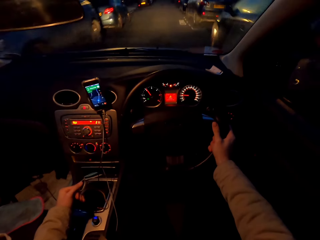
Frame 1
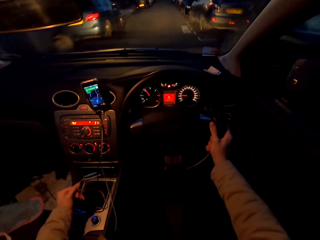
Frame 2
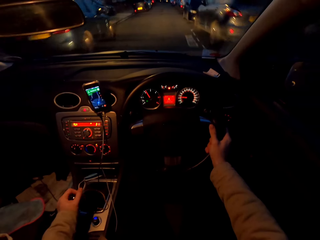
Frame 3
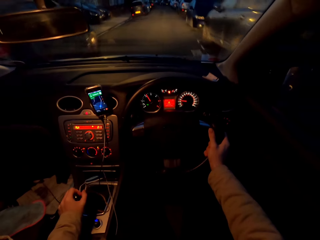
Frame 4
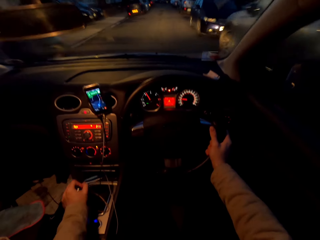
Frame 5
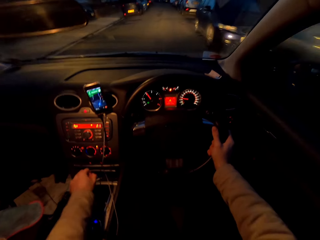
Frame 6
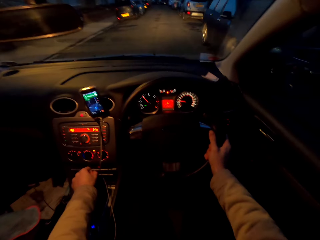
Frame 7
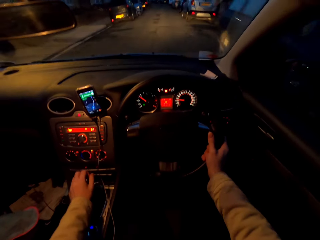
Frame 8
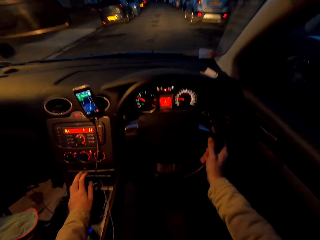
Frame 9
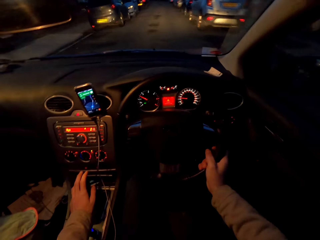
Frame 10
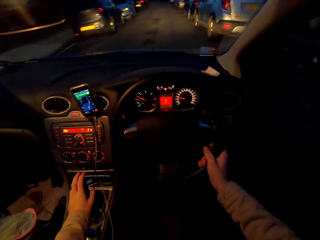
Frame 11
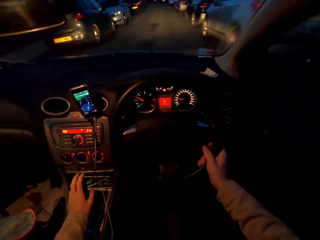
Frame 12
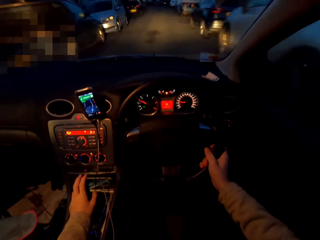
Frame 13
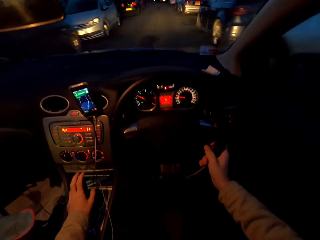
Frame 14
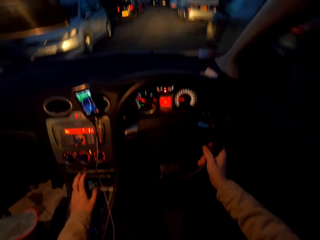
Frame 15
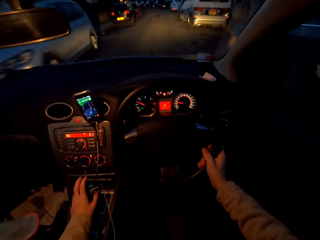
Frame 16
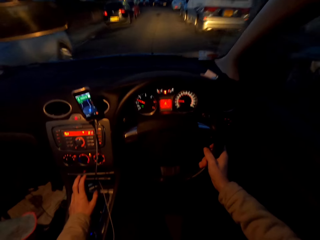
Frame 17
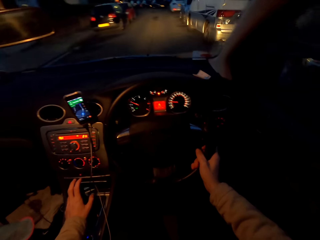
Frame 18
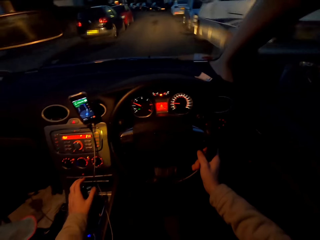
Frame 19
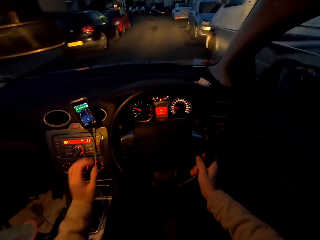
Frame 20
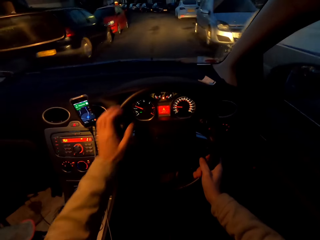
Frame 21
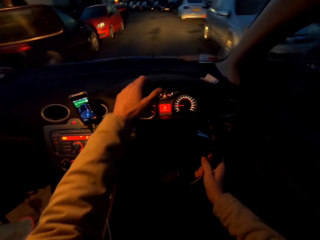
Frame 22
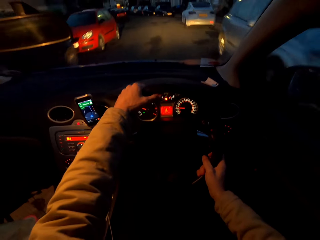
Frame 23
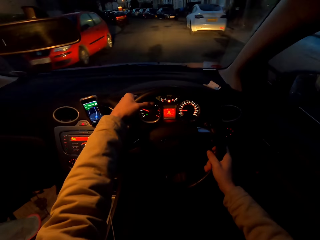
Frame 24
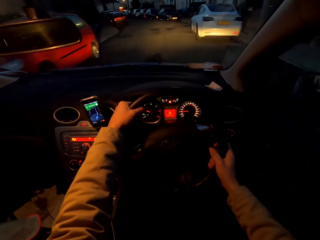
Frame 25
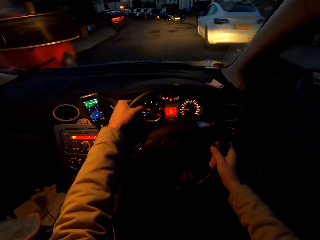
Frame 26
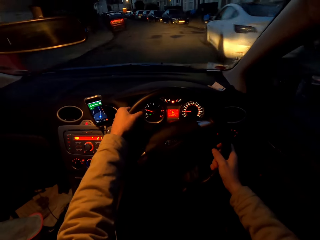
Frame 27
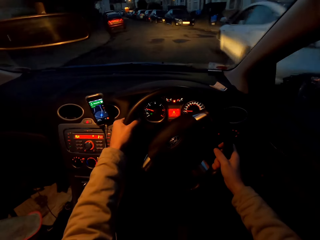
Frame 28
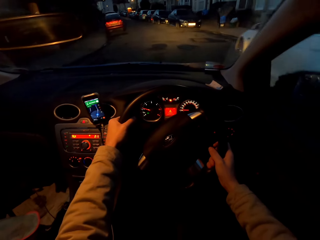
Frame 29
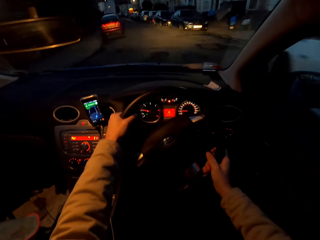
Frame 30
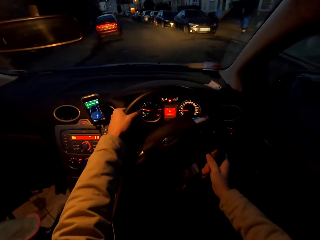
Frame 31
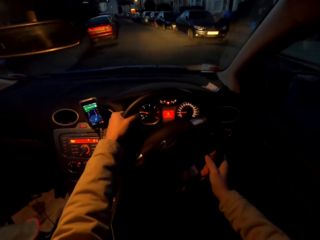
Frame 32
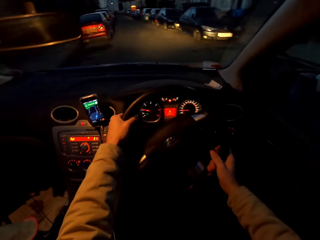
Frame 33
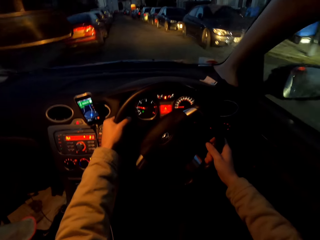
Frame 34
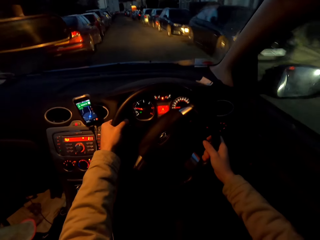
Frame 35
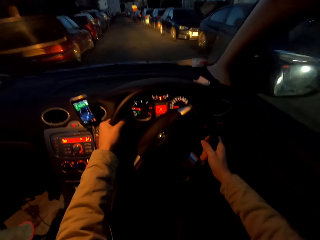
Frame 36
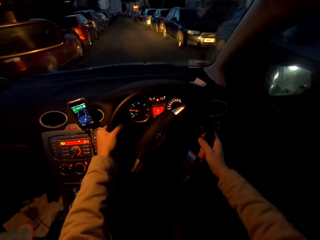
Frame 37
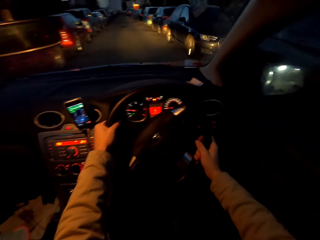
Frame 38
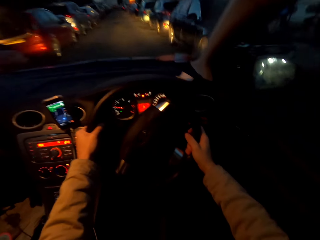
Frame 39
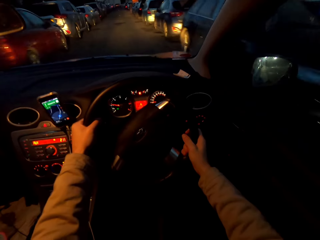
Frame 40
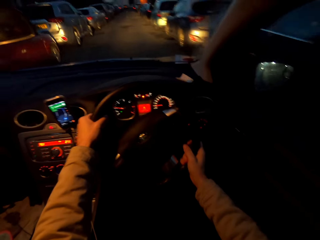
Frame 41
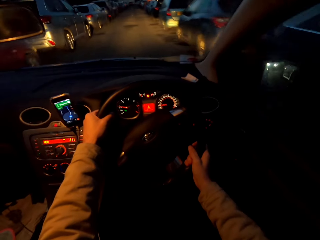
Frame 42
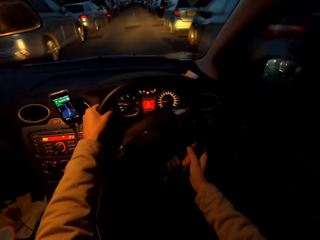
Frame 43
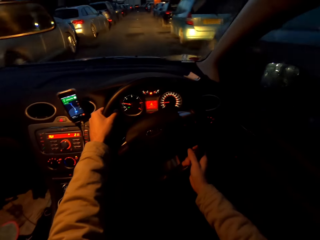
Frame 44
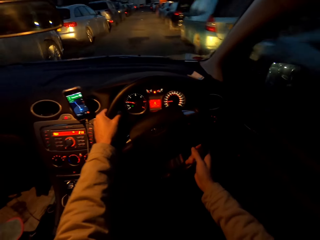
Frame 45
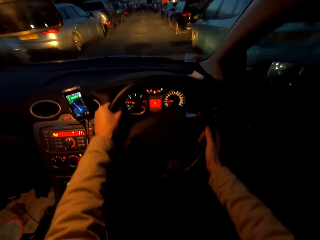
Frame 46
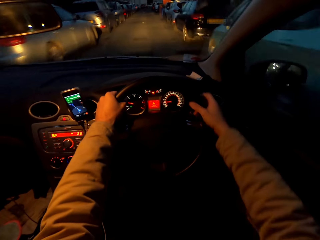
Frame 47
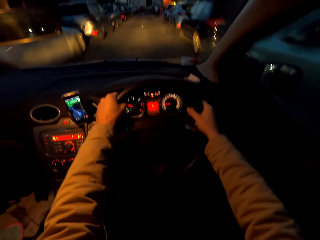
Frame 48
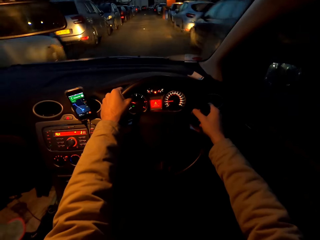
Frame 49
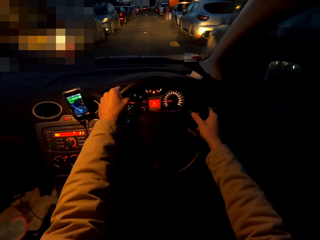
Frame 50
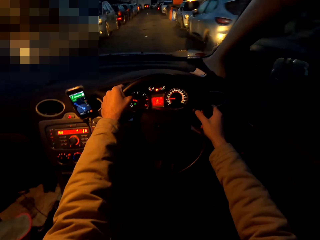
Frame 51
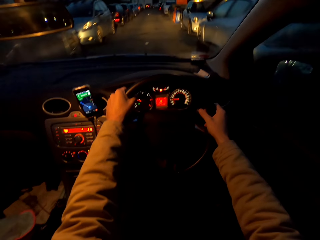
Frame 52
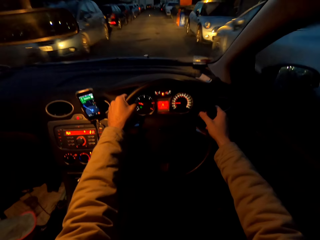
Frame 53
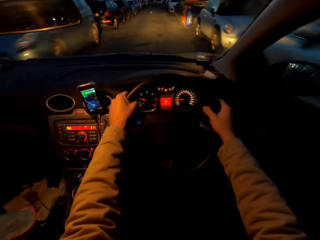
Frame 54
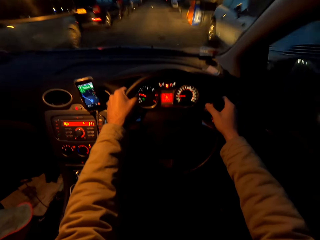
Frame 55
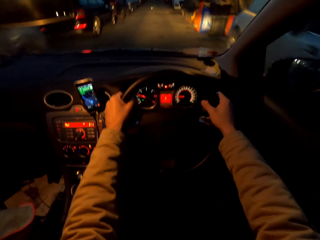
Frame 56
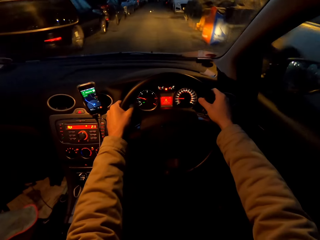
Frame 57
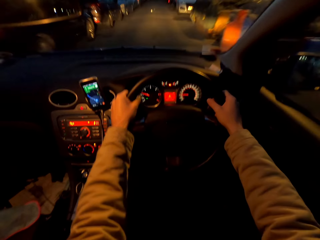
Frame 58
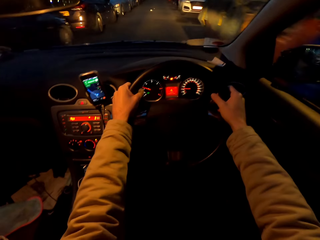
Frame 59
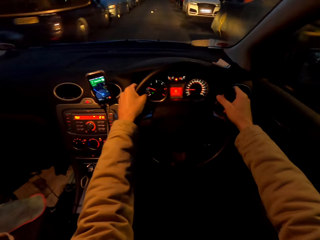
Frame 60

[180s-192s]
The camera wearer changes the gear in the car with his left hand. He drives the car with the steering wheel in both hands.

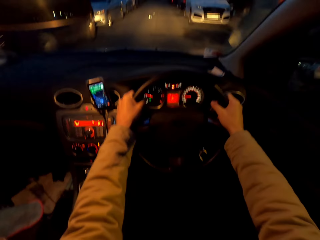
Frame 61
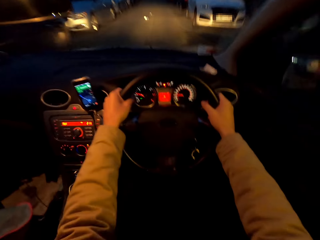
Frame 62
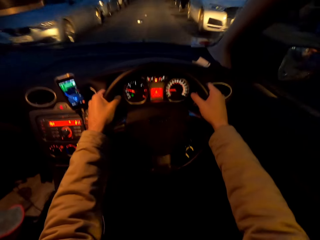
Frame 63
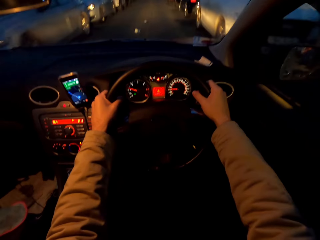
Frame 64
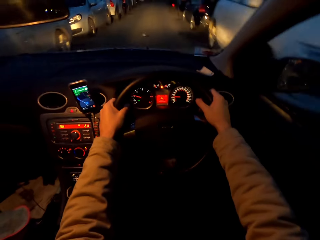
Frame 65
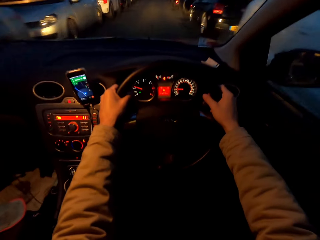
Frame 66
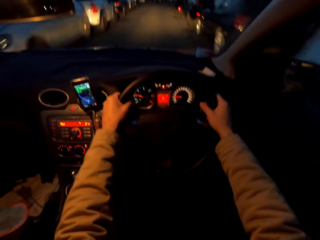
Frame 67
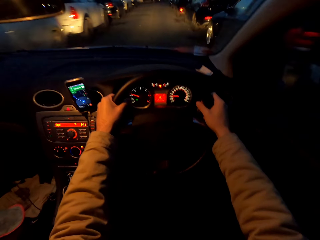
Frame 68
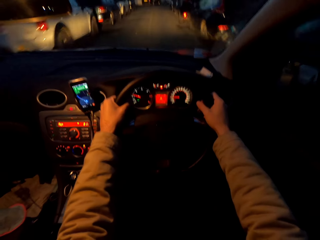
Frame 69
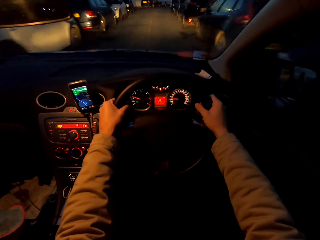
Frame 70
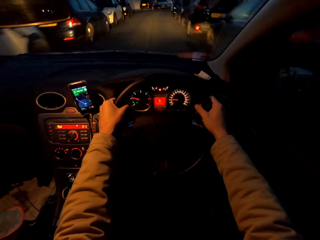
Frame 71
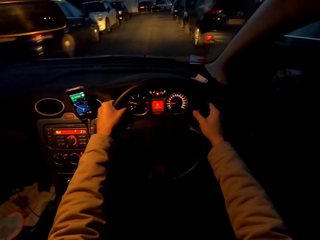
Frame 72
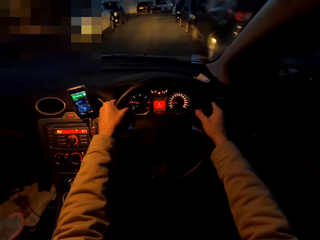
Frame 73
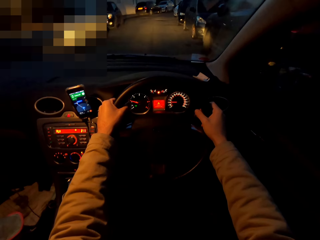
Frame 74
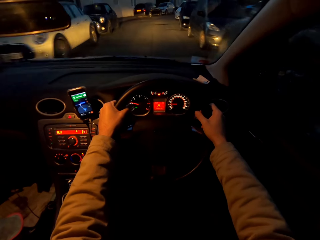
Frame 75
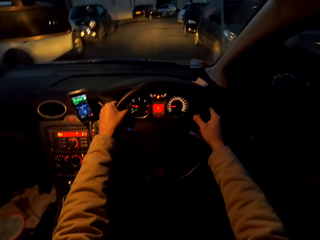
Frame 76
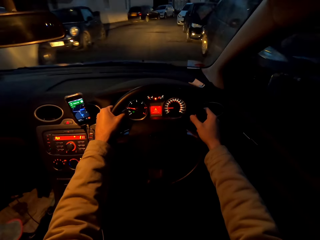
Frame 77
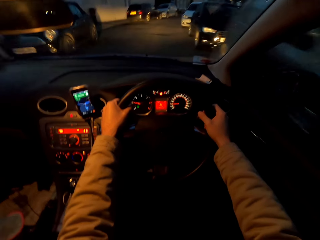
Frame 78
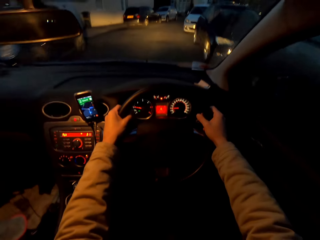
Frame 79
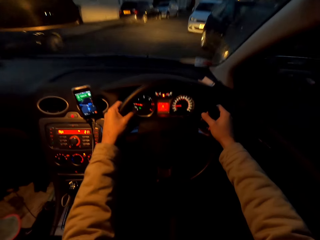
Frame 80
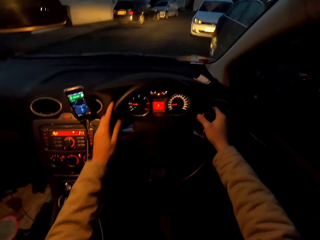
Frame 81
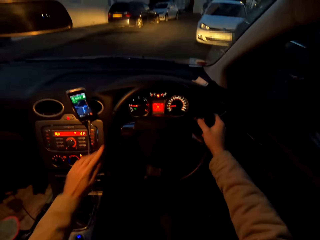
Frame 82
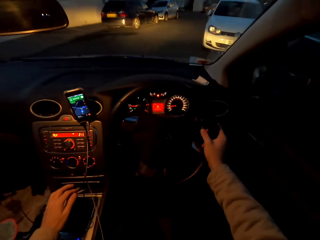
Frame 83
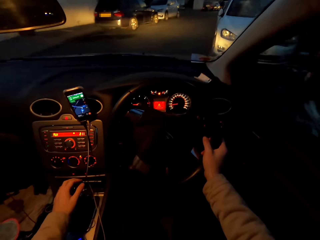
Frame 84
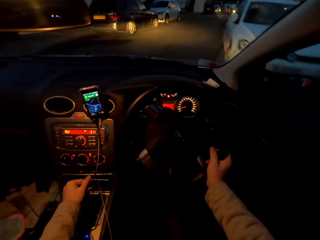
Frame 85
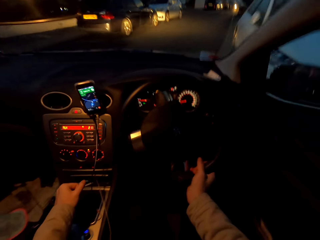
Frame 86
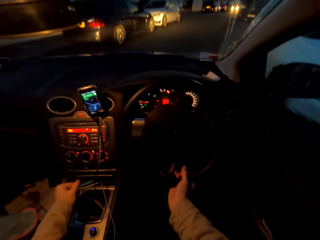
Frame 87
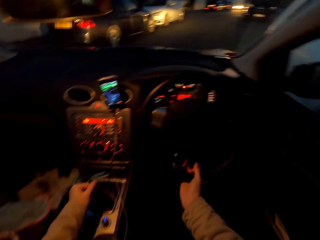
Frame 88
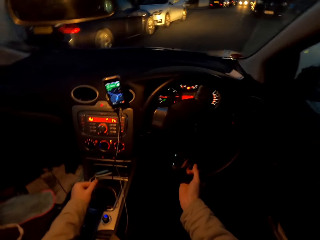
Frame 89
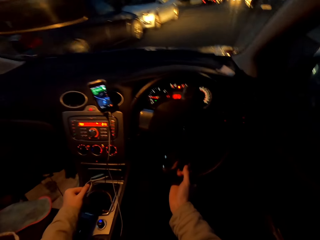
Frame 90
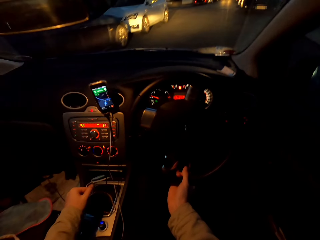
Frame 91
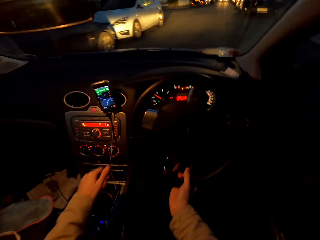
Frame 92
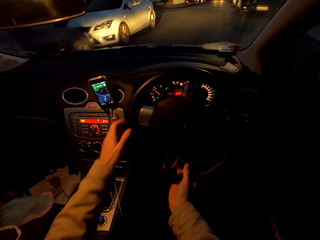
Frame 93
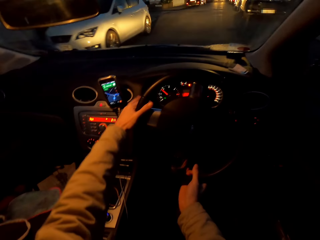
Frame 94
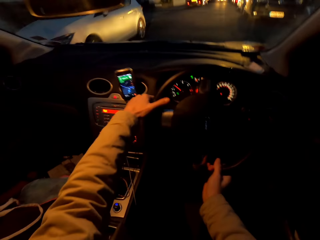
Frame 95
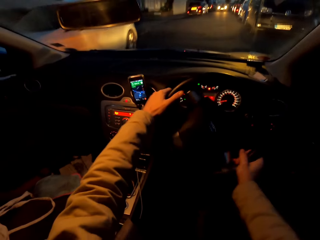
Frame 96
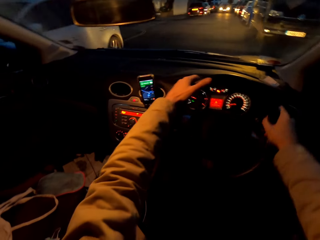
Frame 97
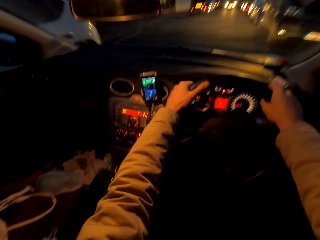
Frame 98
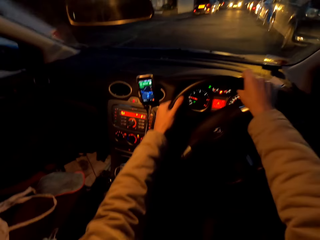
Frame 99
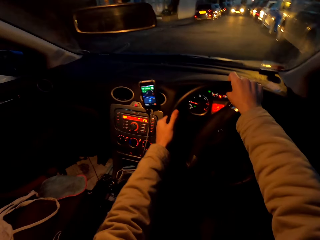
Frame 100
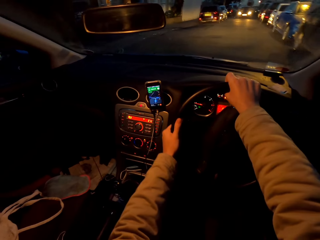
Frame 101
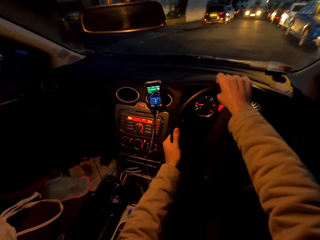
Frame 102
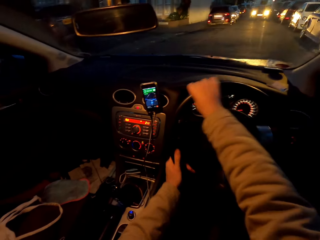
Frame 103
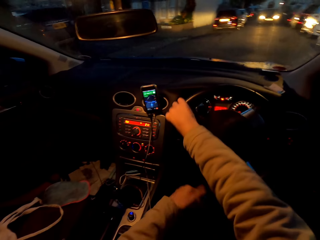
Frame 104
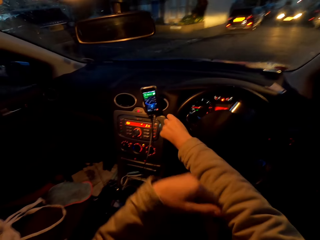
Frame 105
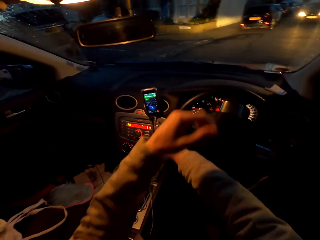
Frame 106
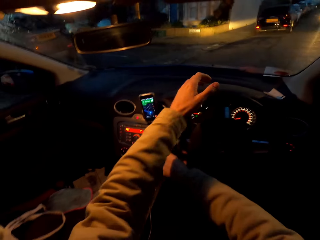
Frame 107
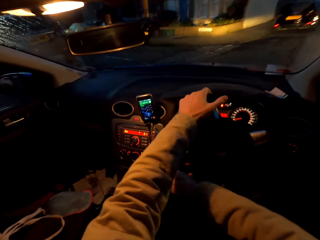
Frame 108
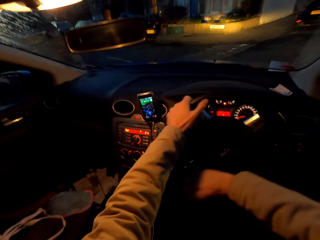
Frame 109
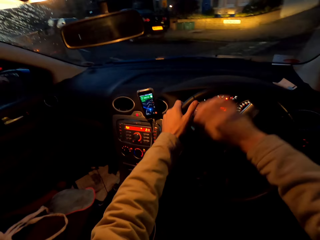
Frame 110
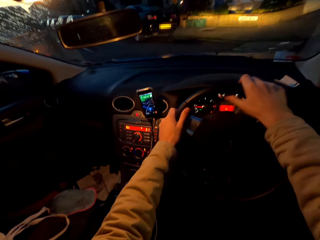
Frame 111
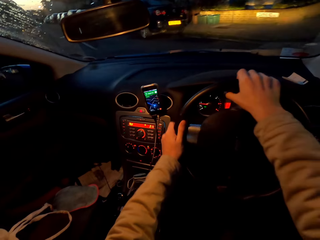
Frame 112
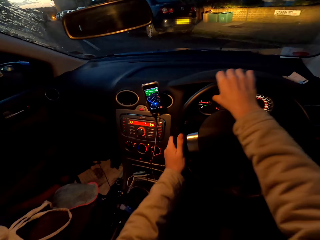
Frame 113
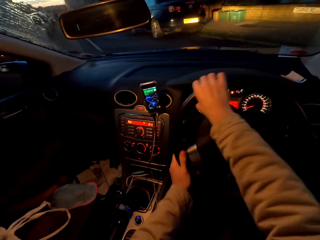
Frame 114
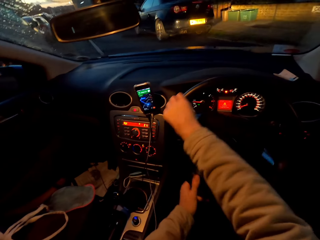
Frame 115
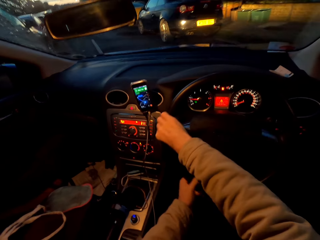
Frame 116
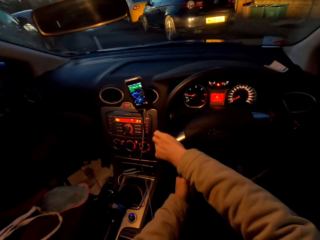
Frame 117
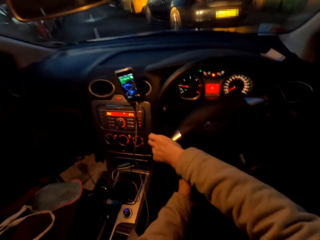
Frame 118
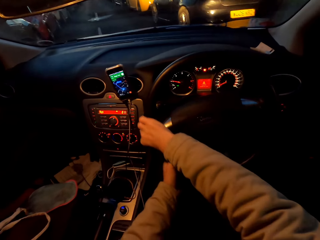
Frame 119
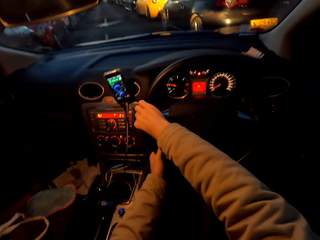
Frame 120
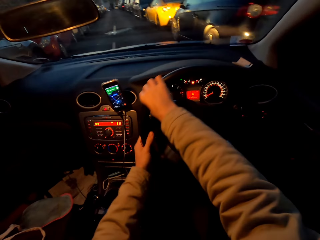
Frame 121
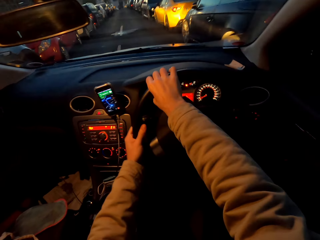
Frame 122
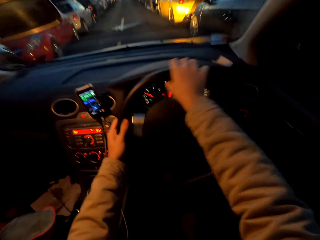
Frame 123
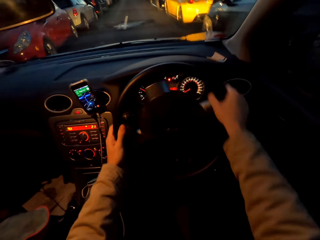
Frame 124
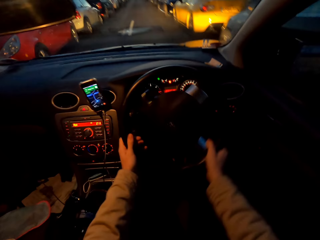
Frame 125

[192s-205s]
The camera wearer drives the car with the steering wheel in his right hand. He changes the gear in the car with his left hand. He drives the car with the steering wheel in both hands. He turns left.
